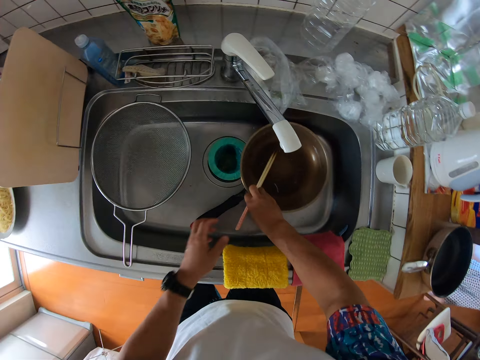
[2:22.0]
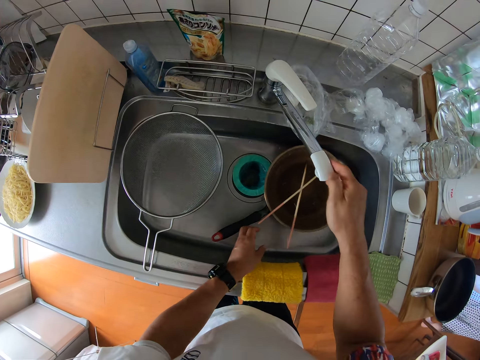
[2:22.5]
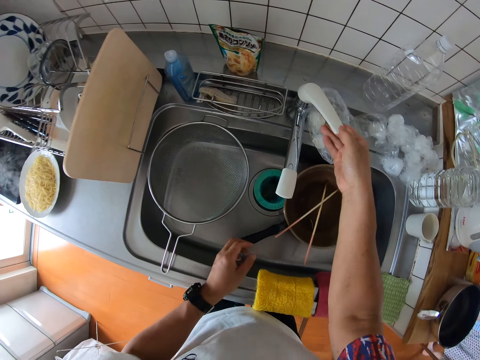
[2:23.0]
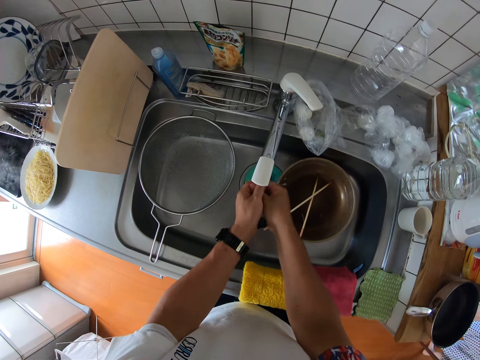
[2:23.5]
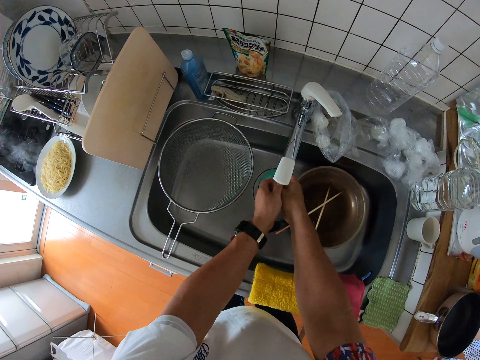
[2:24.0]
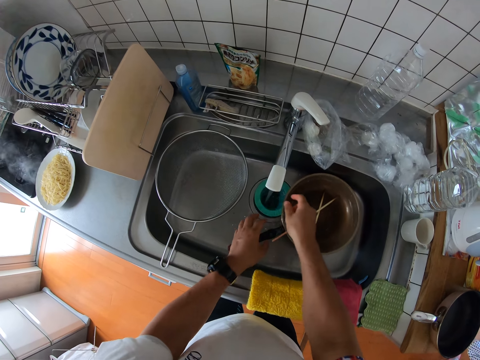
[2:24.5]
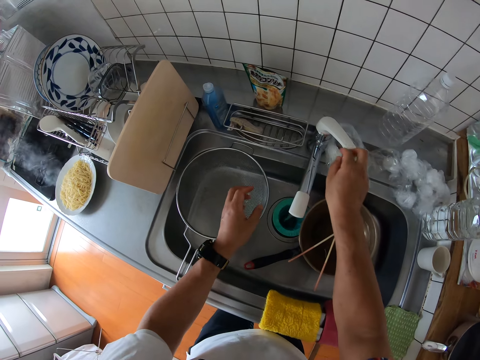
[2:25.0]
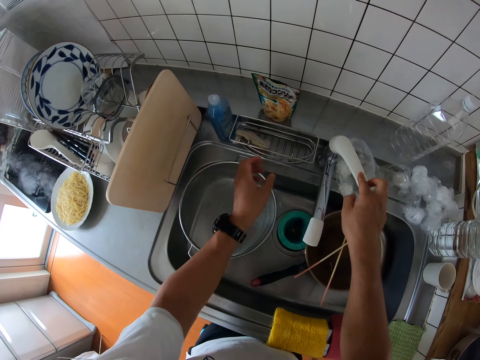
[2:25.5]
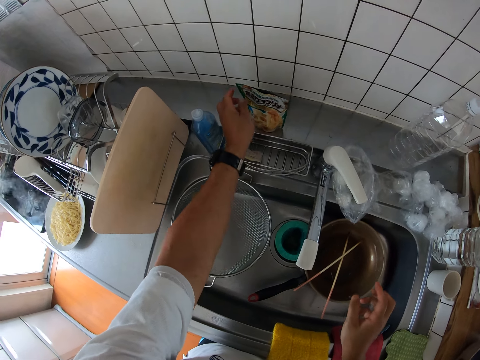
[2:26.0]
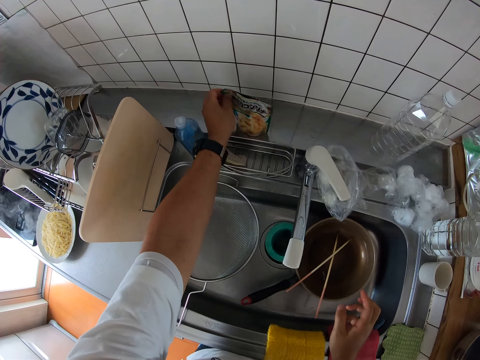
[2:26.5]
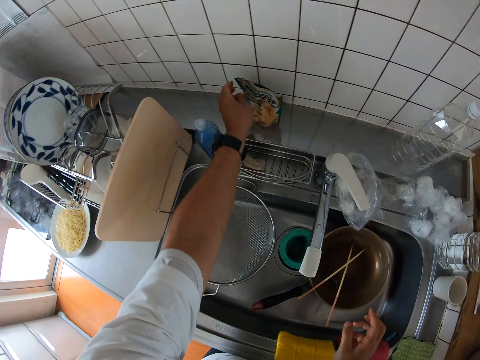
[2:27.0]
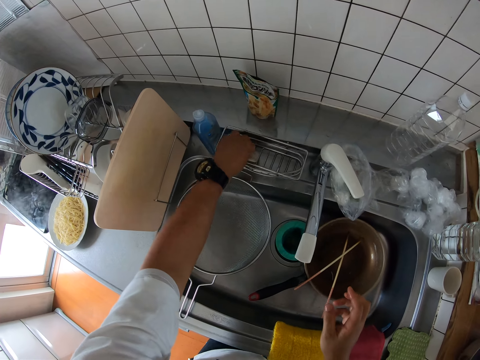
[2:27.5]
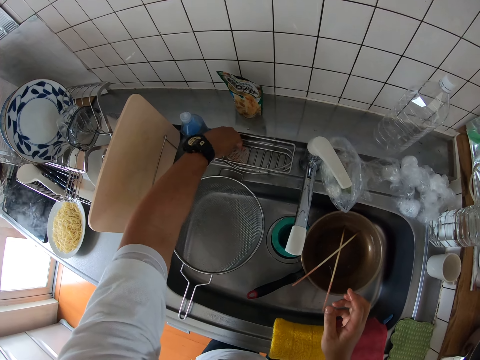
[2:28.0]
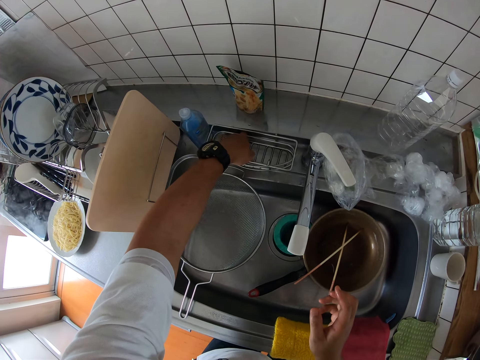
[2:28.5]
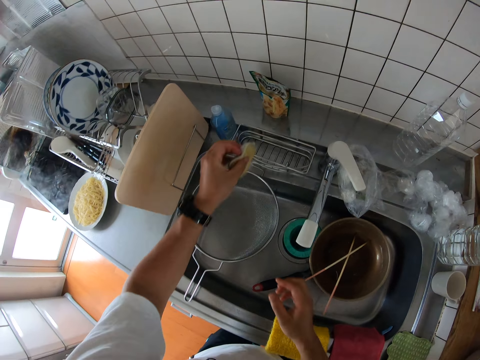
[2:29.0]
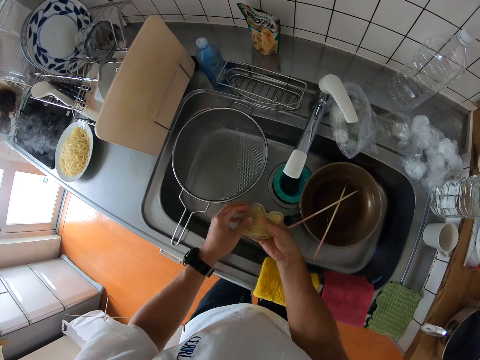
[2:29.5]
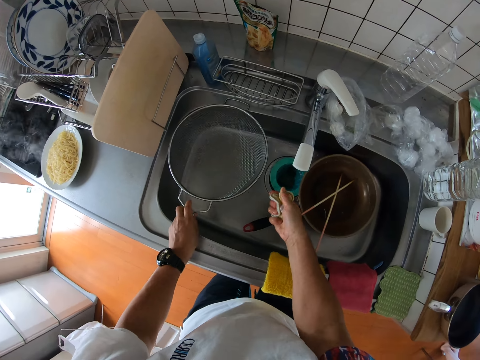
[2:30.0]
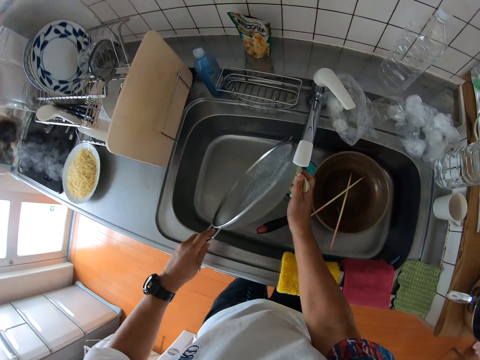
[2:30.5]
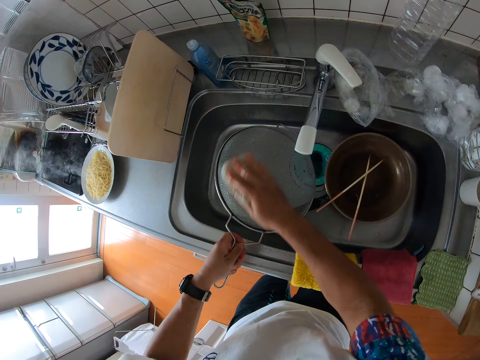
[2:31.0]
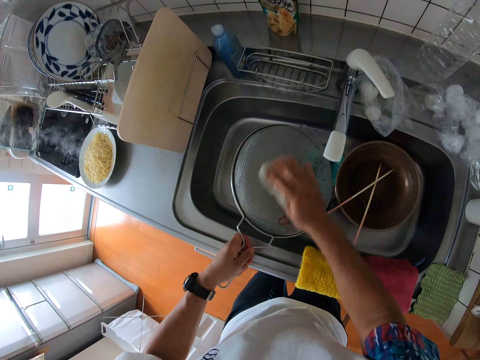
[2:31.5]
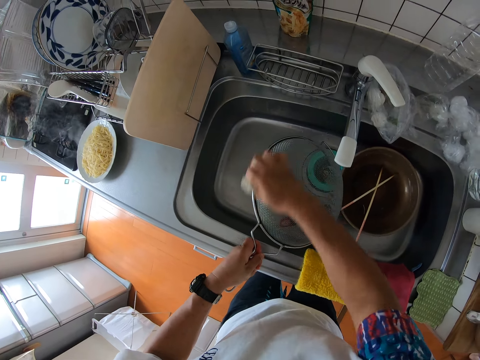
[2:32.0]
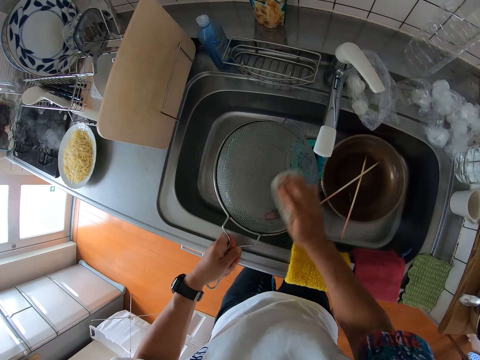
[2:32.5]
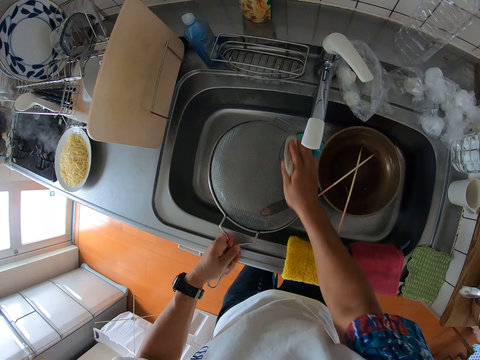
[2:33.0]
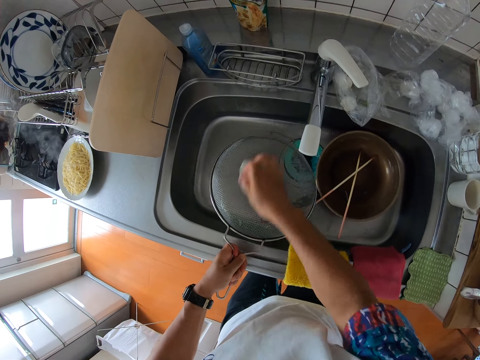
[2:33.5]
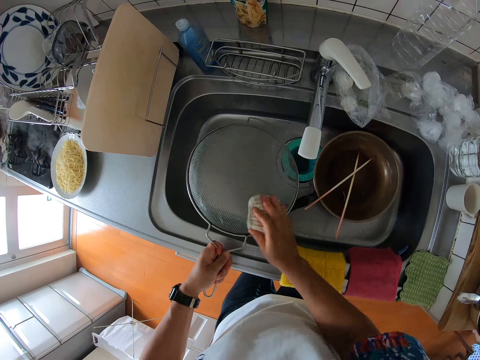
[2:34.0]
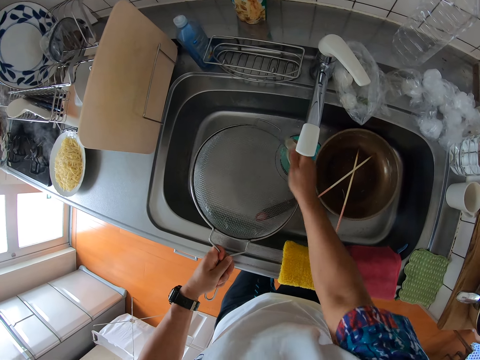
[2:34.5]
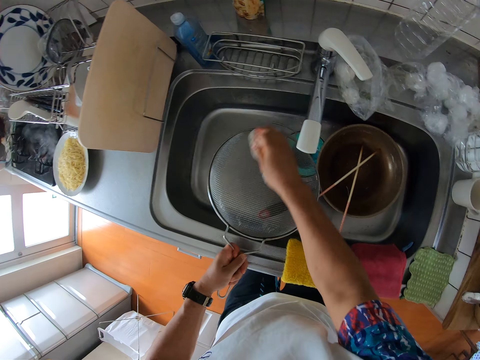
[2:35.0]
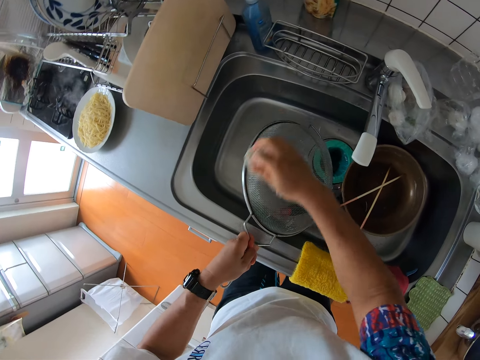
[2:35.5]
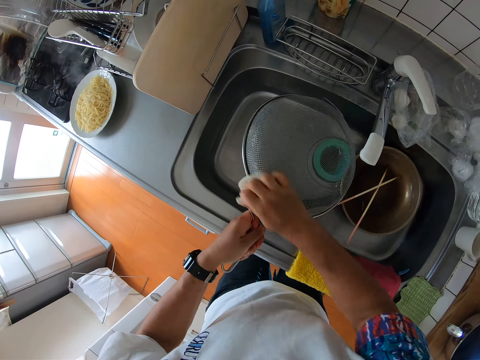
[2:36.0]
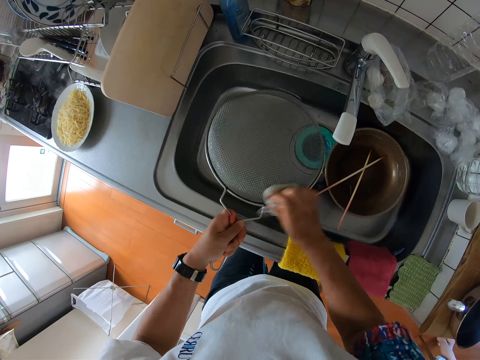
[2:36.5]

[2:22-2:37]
The camera wearer drops the chopstick in the pan. He opens the tap. He washes his hands. He closes the tap. He moves the pack from the sink. He takes a foam from a container. He picks up the mesh tray or sieve. He washes the sieve with the foam.

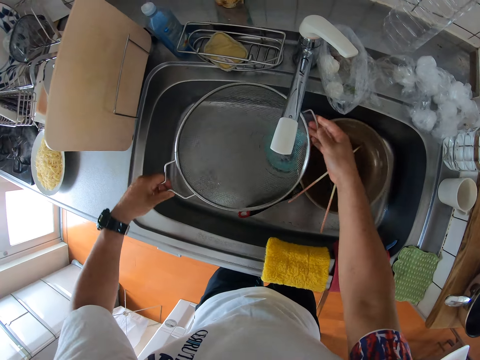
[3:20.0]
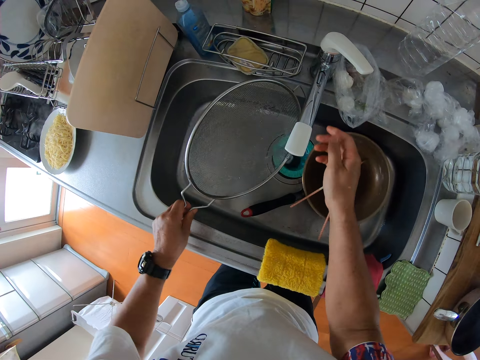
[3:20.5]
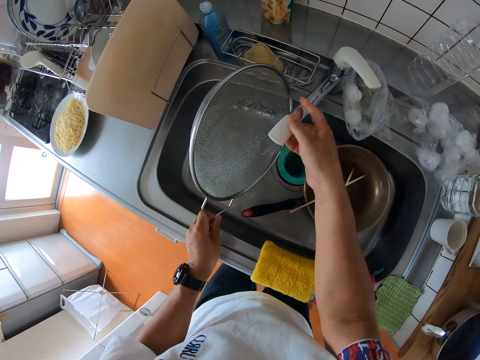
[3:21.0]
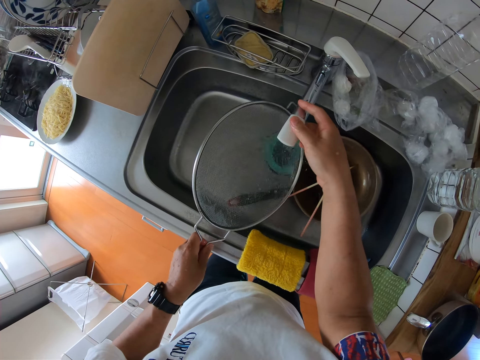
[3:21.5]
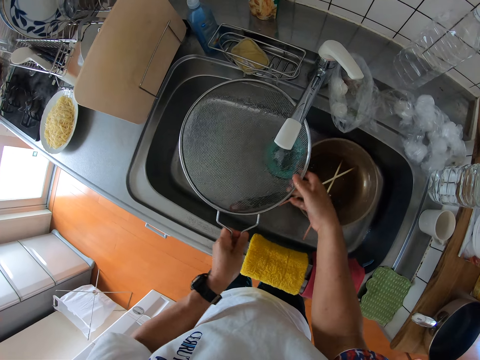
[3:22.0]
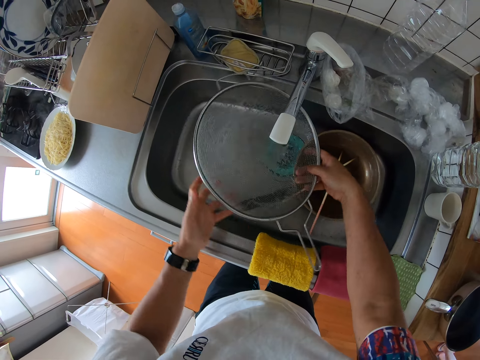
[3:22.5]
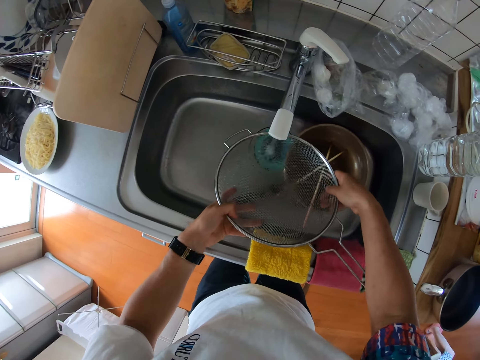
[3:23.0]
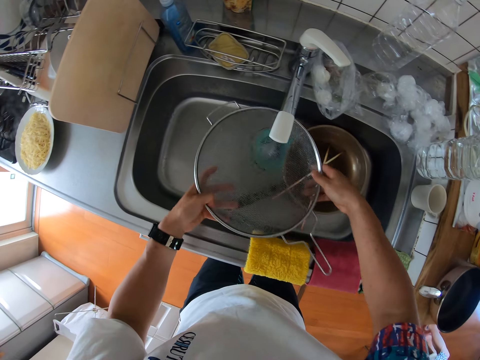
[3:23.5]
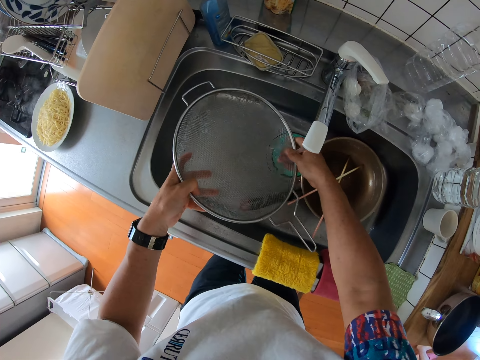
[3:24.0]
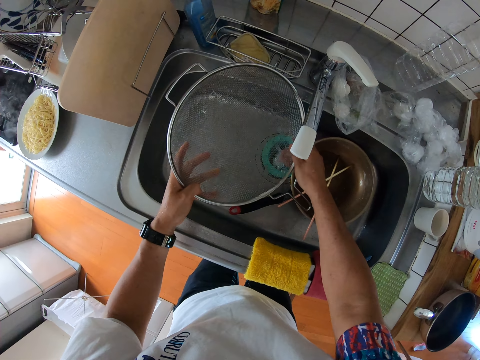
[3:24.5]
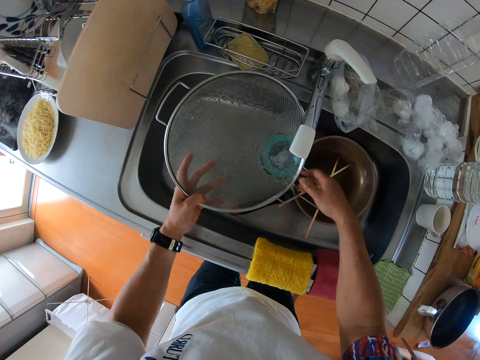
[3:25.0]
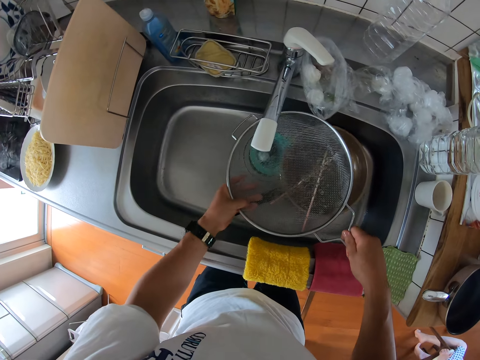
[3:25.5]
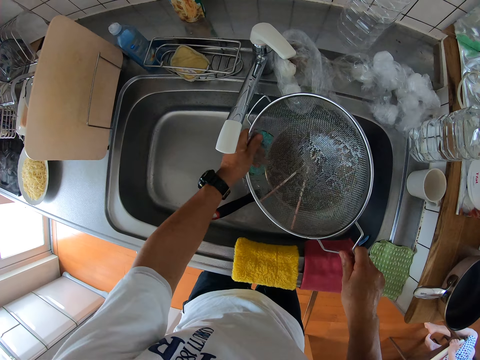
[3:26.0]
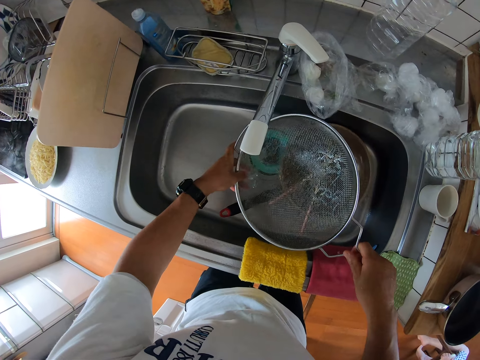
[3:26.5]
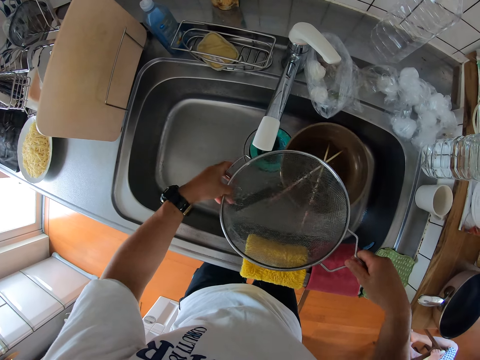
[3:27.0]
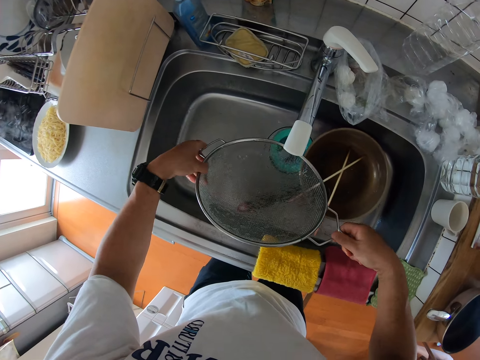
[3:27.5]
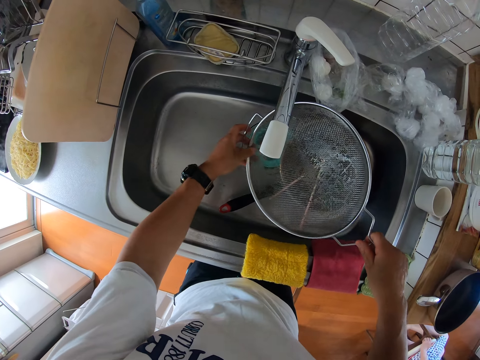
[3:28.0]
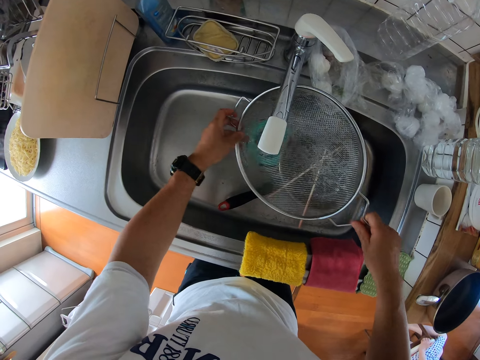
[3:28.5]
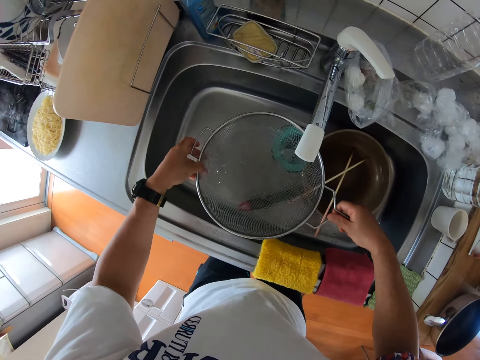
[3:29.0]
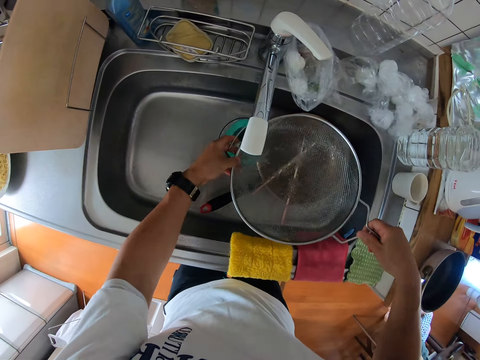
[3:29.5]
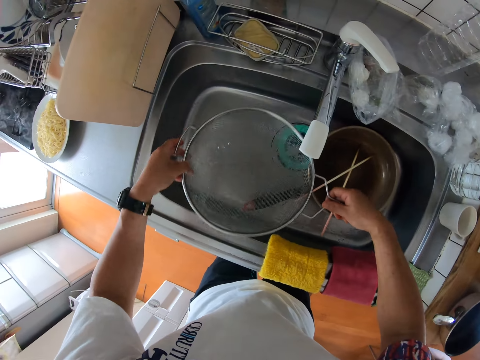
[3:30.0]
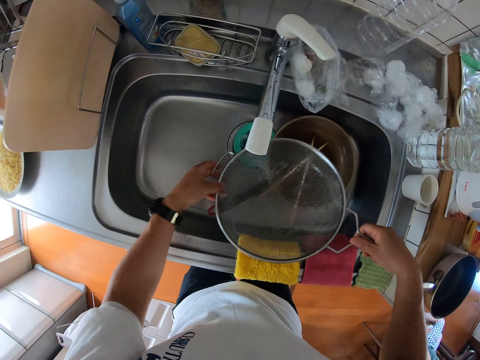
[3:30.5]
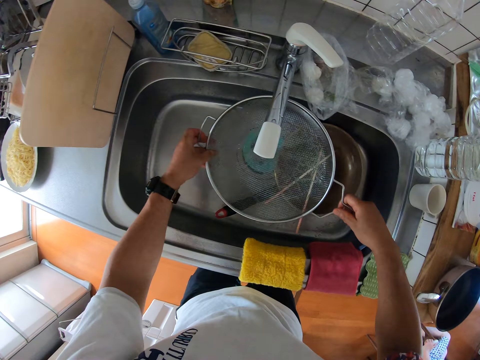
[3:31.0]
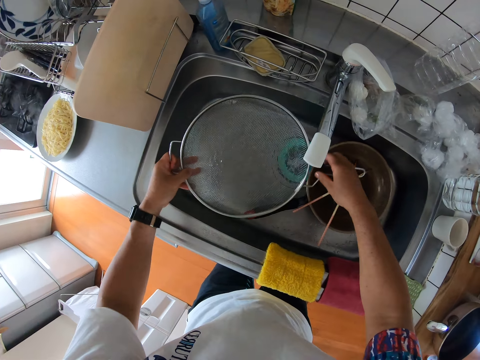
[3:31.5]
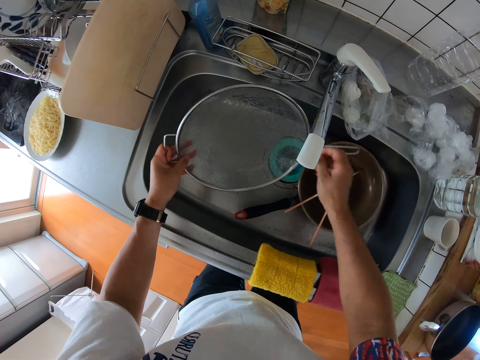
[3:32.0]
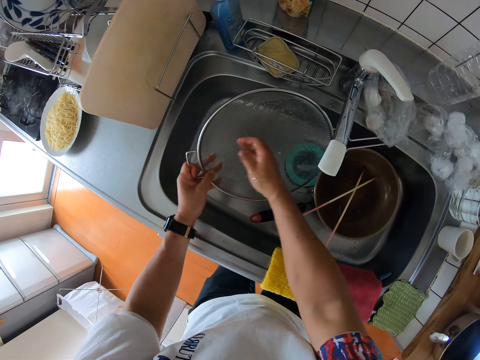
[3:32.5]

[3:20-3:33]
The camera wearer holds the tap.
